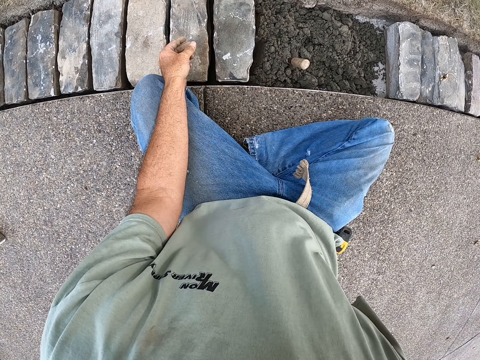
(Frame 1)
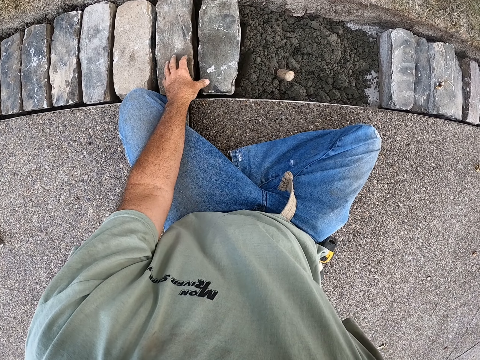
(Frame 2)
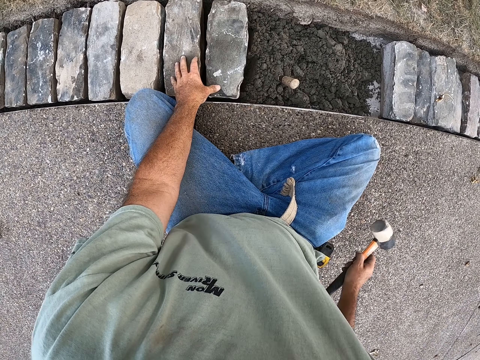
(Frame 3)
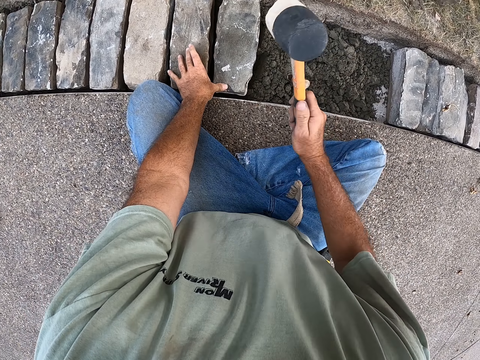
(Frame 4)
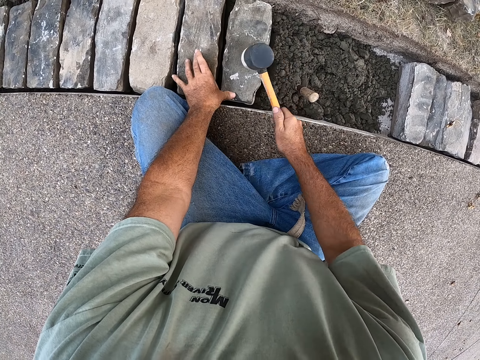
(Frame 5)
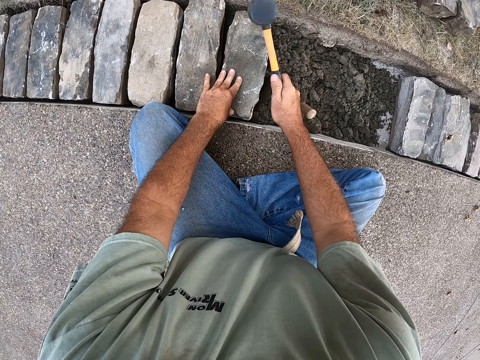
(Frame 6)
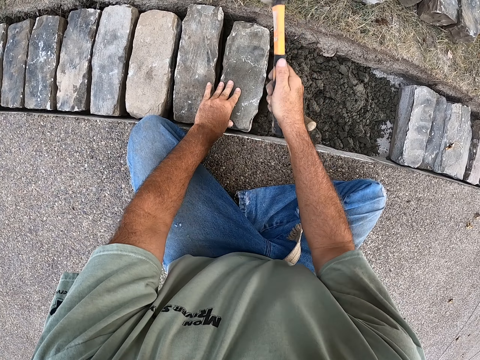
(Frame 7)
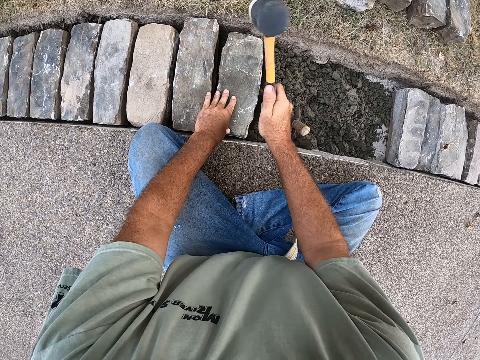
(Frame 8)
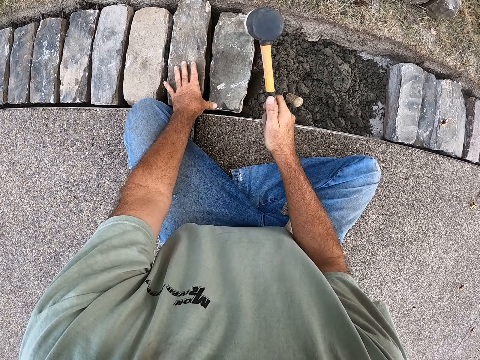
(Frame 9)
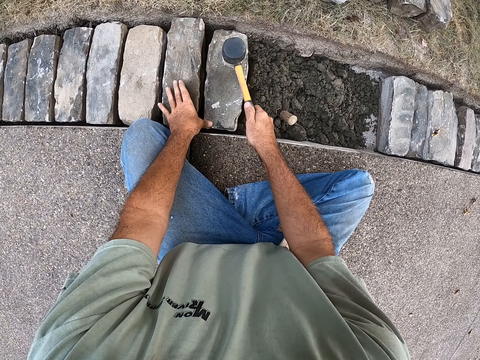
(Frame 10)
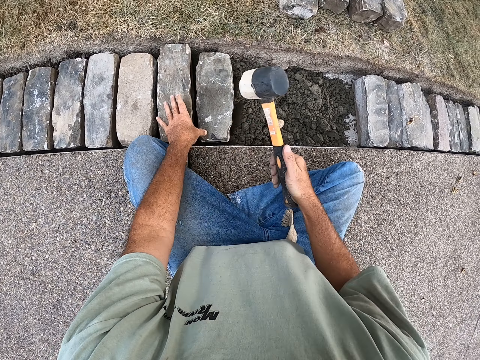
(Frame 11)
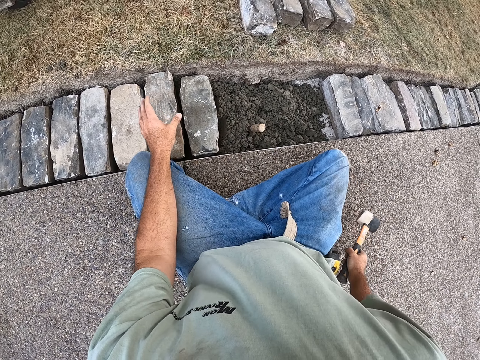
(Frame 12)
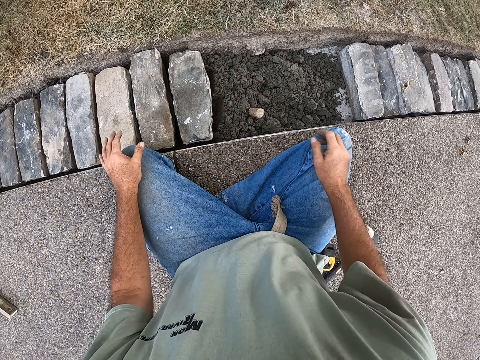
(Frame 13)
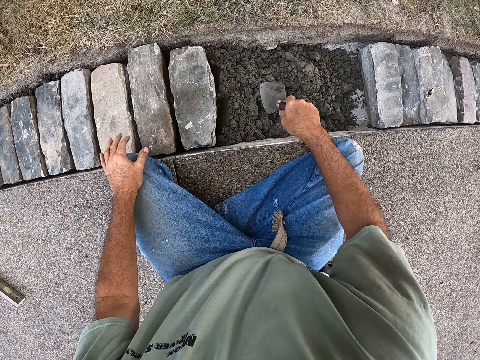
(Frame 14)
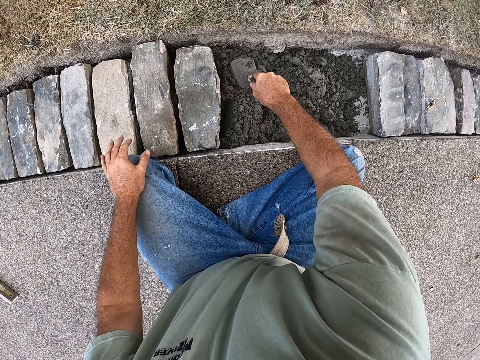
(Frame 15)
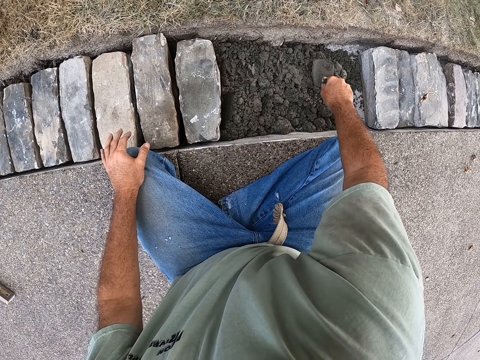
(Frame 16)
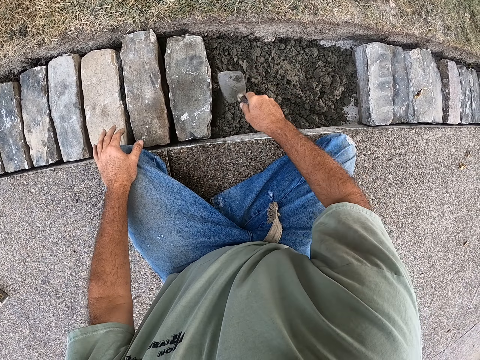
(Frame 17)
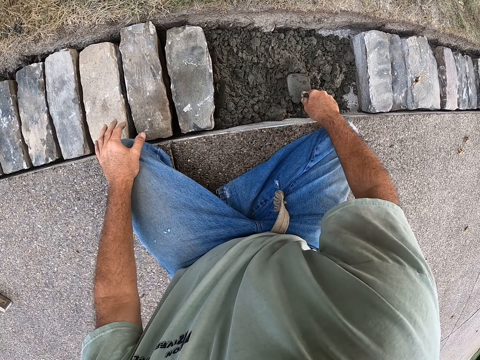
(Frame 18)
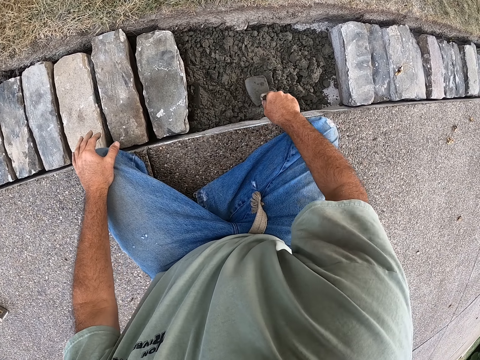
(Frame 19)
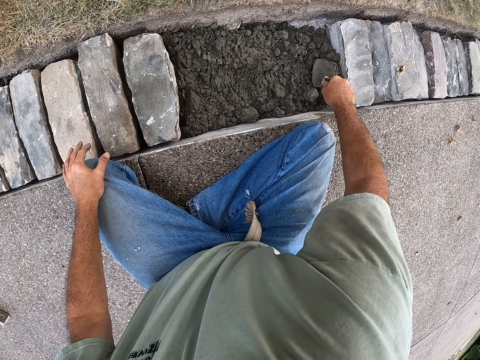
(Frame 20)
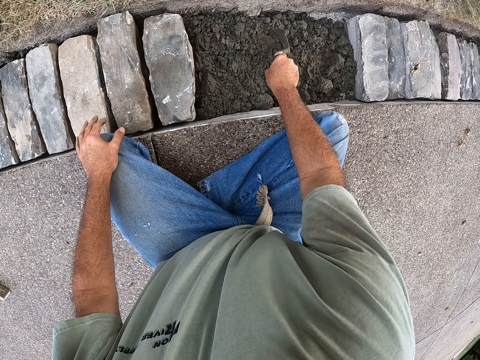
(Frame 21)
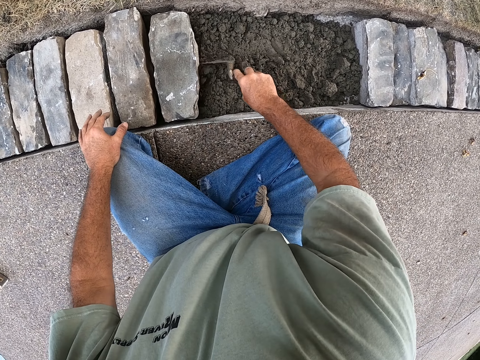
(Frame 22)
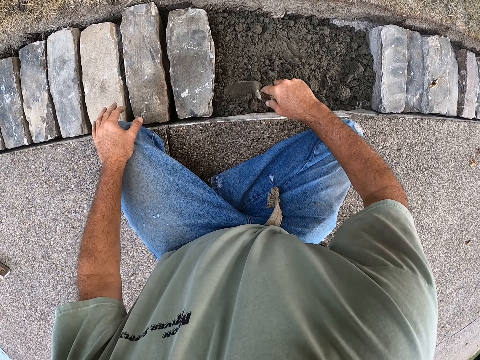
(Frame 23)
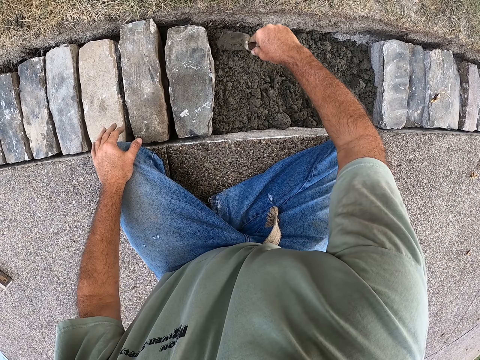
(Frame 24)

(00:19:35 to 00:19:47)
The camera wearer picks a concrete hammer with the right hand from the ground. They hit the concrete with the hammer. They drop the hammer on the ground. They pull the trowel from the ballast. They level the ballast with the trowel.

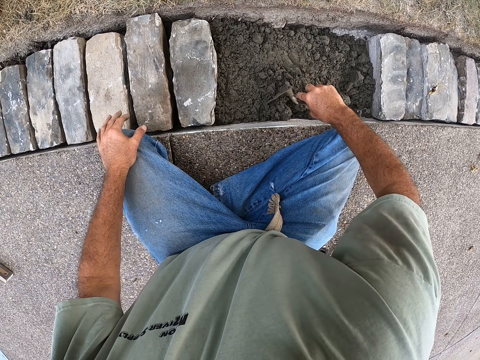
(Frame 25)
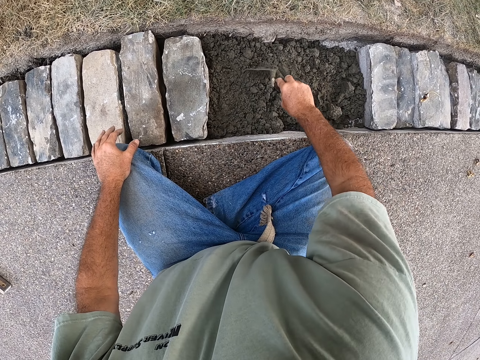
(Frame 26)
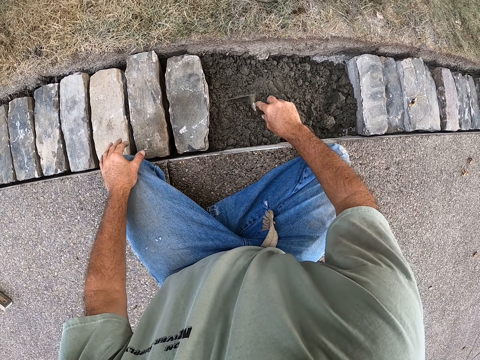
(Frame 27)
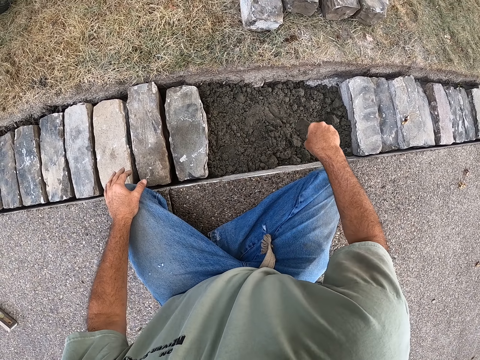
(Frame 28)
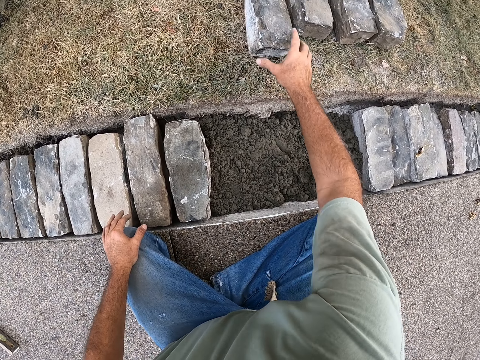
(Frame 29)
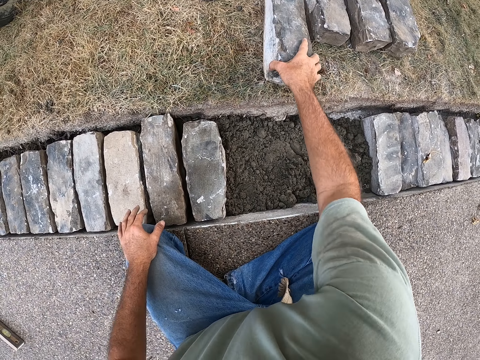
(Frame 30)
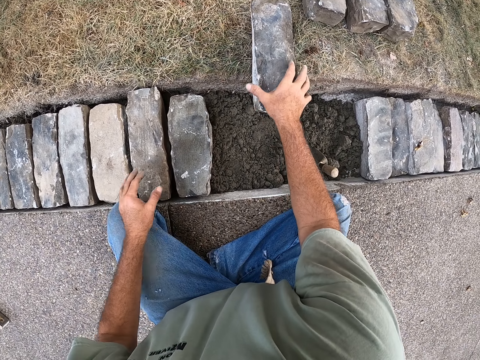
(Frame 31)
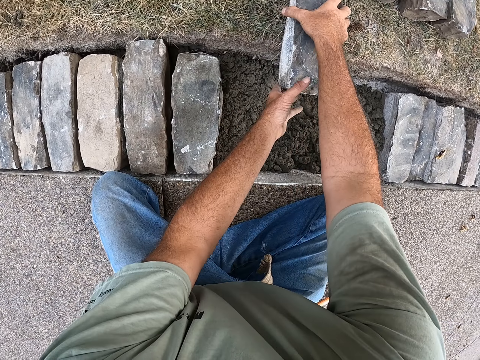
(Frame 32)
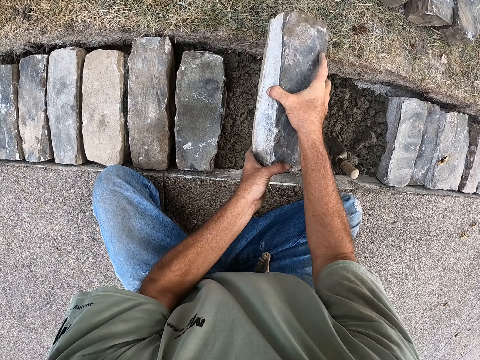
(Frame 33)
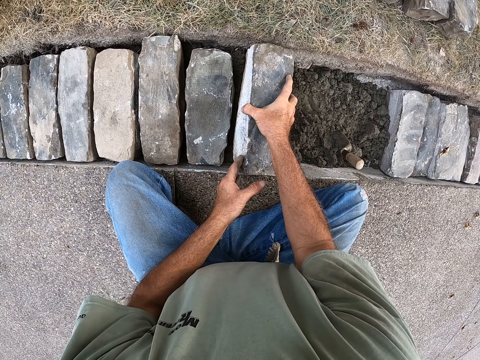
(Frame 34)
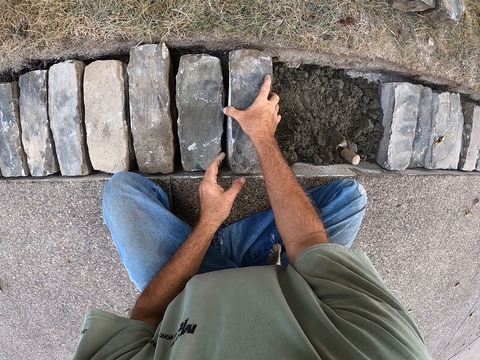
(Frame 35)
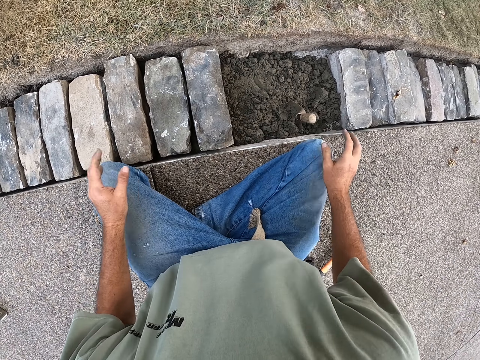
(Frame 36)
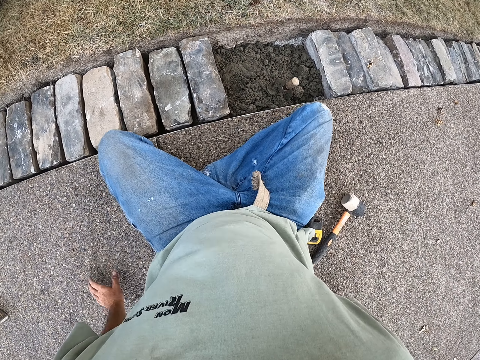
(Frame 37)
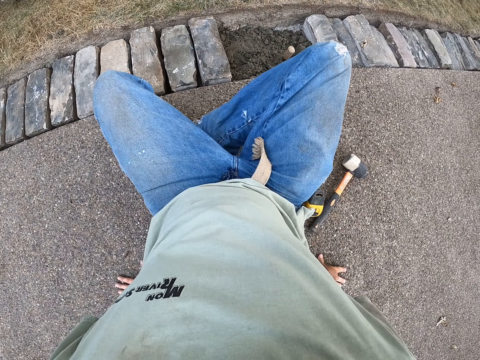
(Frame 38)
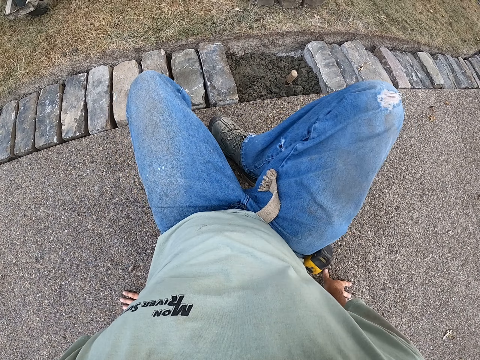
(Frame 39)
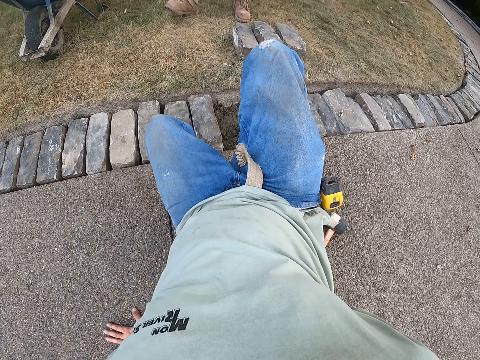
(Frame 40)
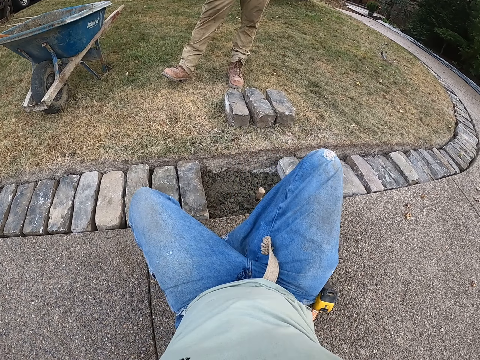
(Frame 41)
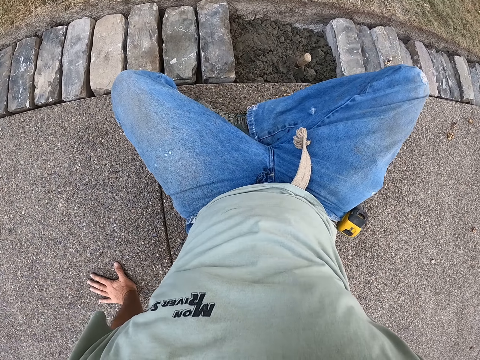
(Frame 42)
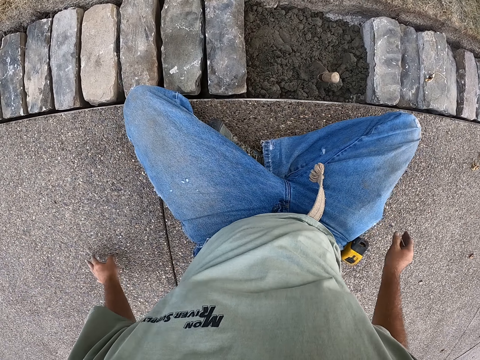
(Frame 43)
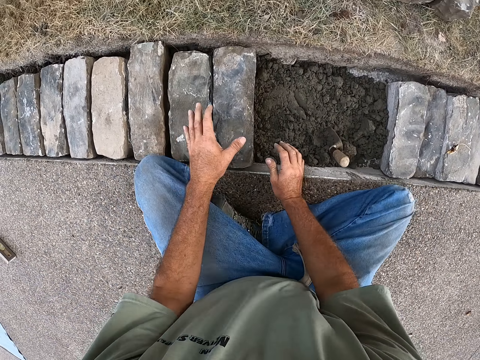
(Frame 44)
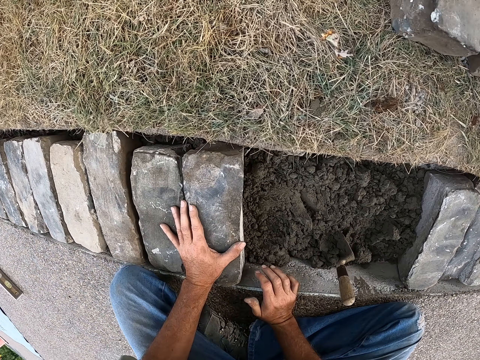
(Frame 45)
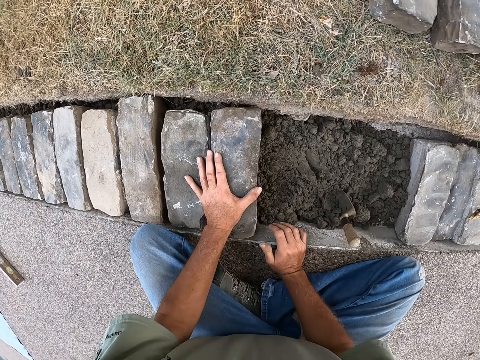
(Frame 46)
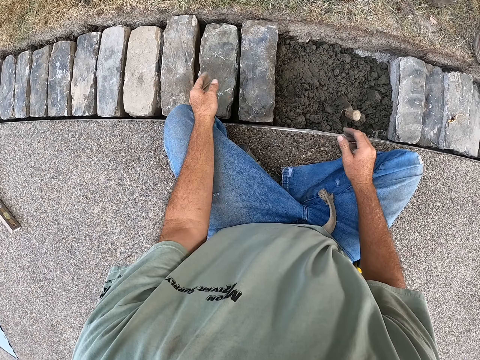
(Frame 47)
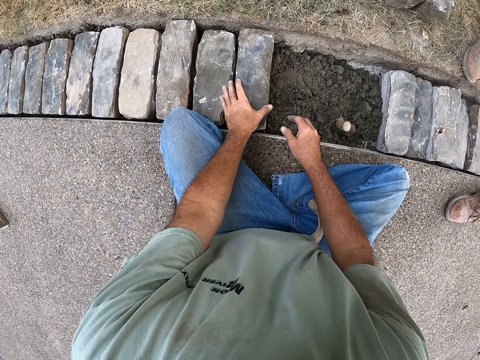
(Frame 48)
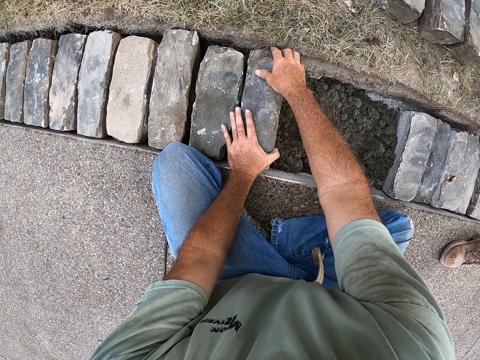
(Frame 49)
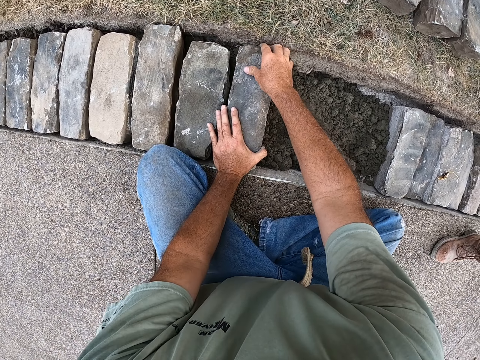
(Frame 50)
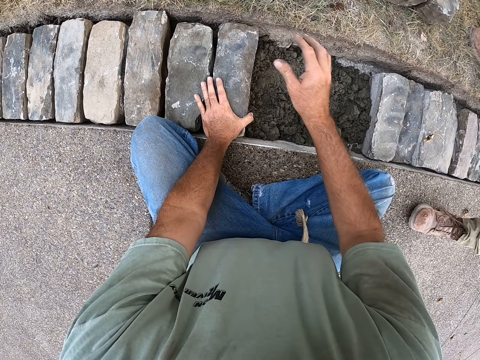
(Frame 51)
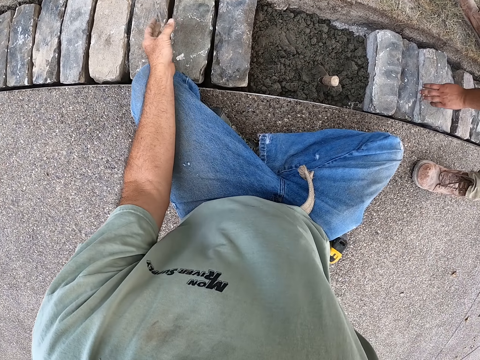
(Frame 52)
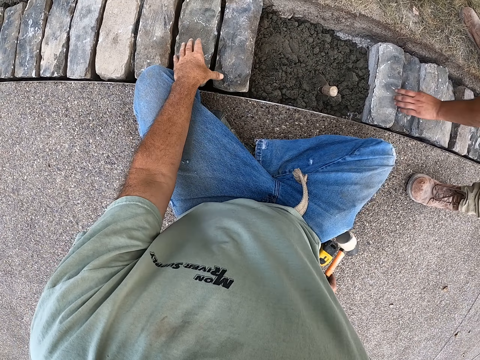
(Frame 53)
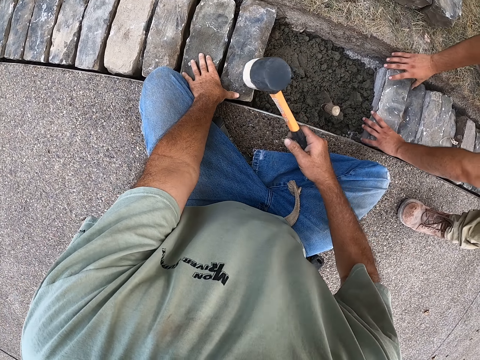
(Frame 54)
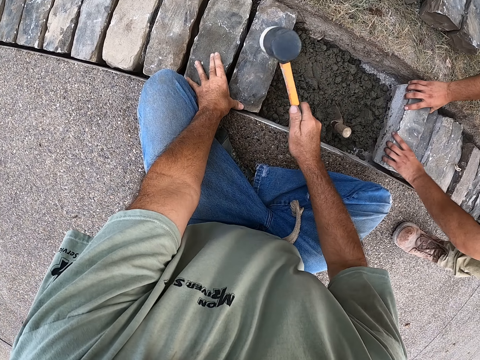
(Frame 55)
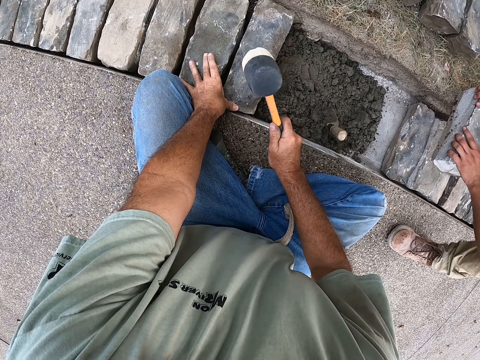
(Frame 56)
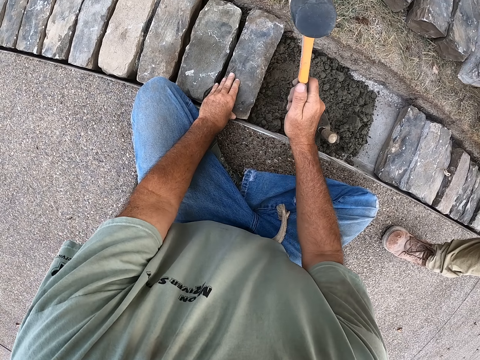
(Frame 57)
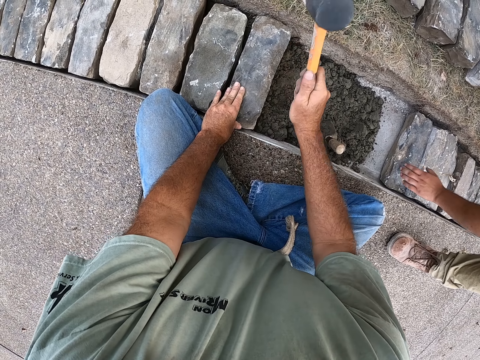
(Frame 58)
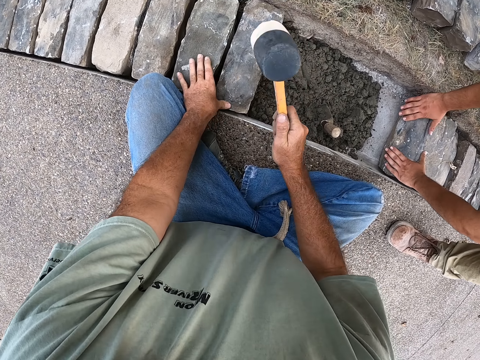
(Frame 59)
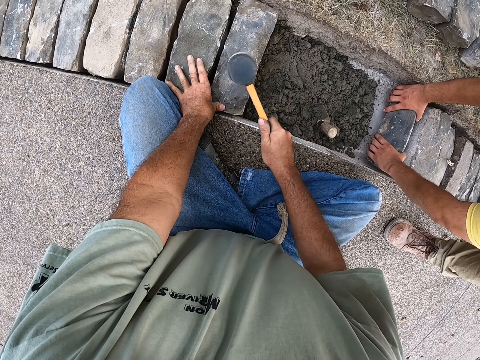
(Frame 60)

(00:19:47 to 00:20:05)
The camera wearer pulls a concrete block from the ground with his right hand. He holds the concrete block with both hands and drops the concrete block on the ballast in the hole. He moves his body. He holds the concrete block with his left hand and fixes the concrete block with both hands. He picks up a concrete hammer from the ground with his right hand and hits the concrete with the hammer. A man drops the concrete block.
